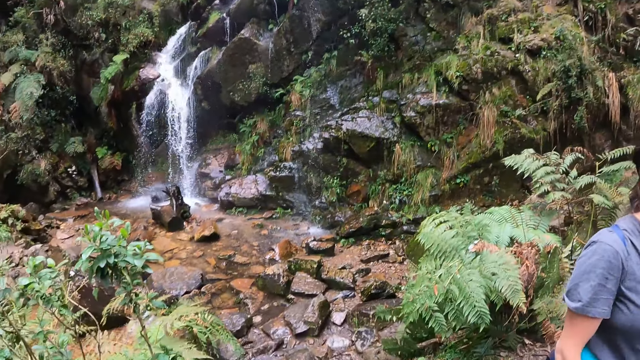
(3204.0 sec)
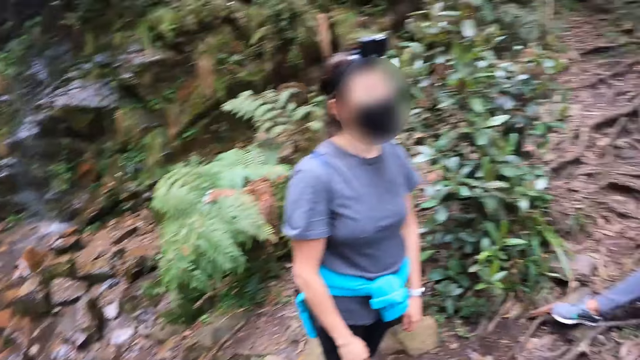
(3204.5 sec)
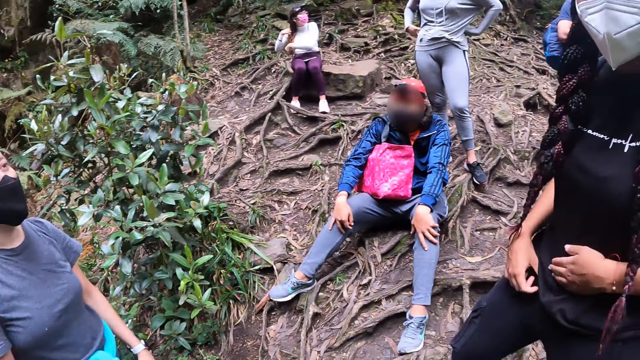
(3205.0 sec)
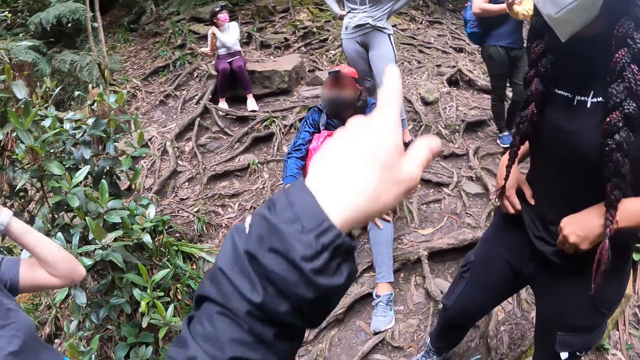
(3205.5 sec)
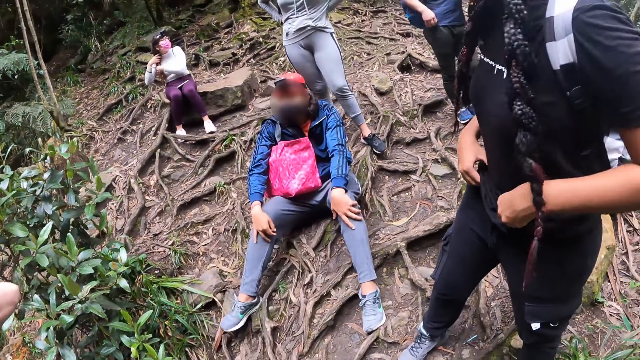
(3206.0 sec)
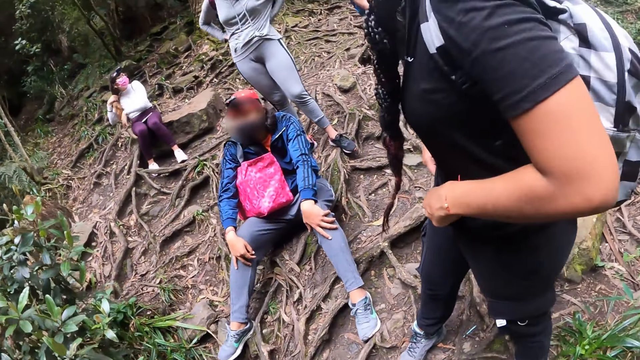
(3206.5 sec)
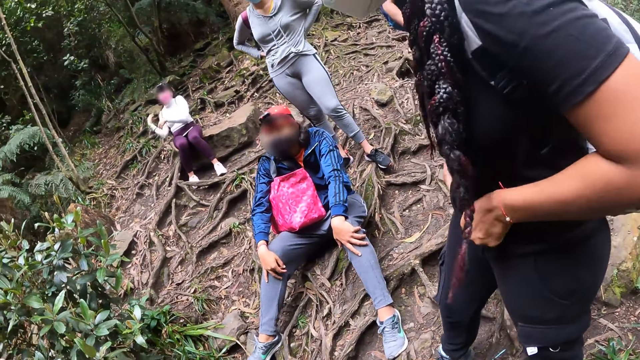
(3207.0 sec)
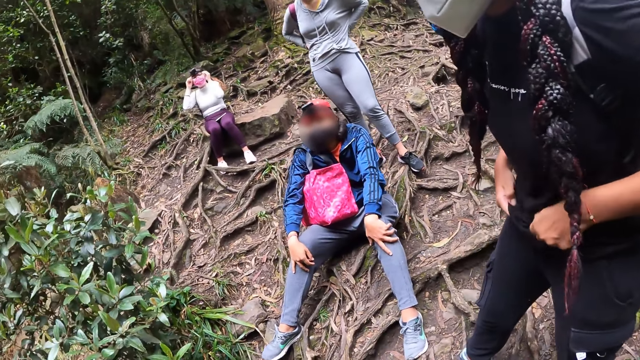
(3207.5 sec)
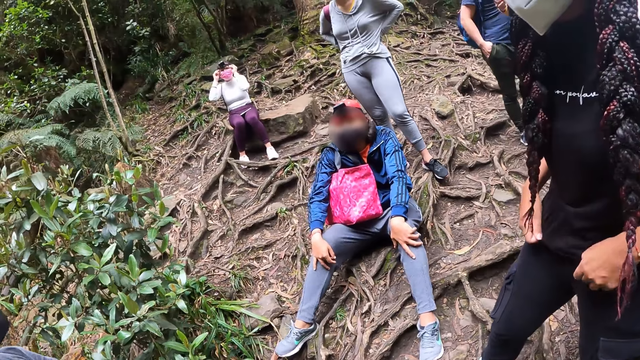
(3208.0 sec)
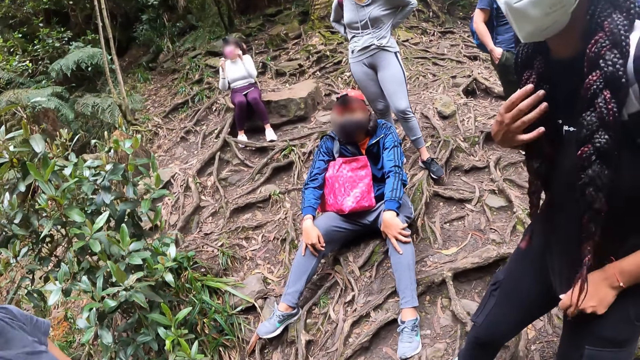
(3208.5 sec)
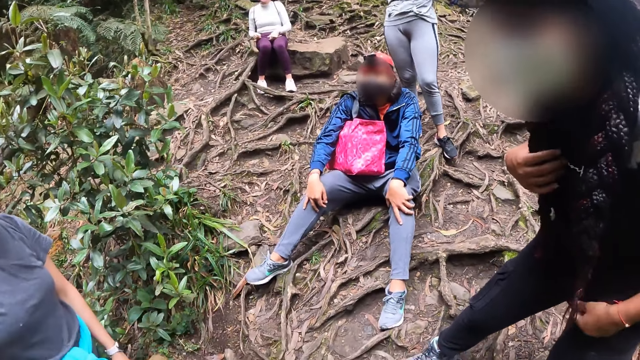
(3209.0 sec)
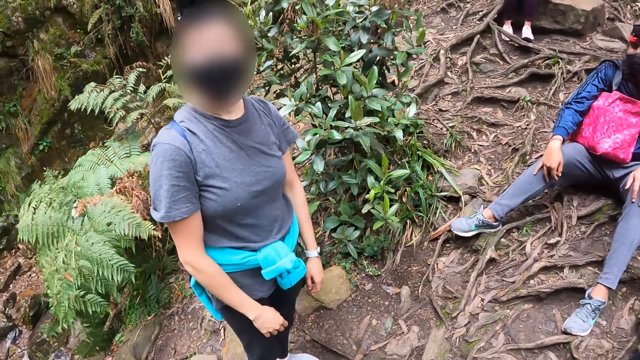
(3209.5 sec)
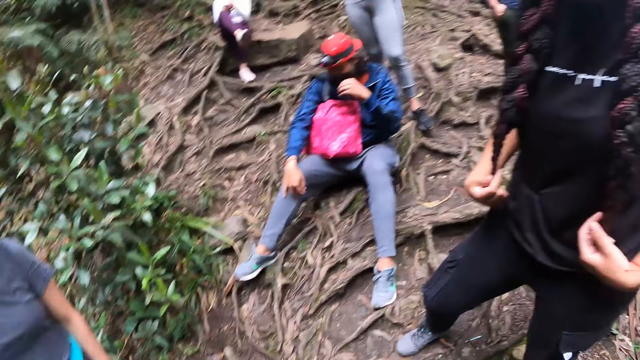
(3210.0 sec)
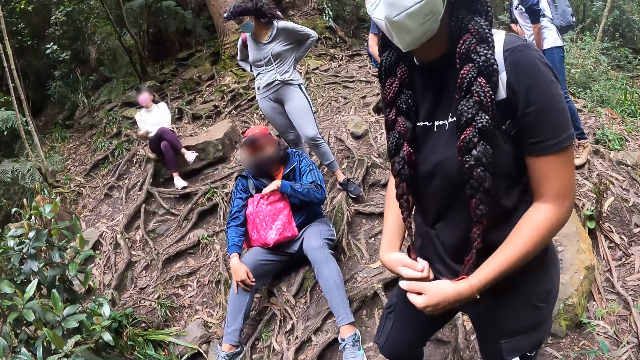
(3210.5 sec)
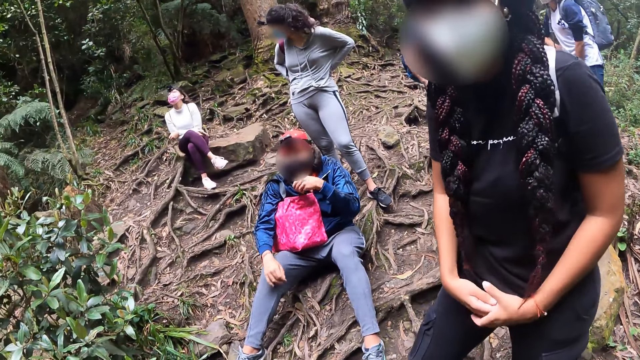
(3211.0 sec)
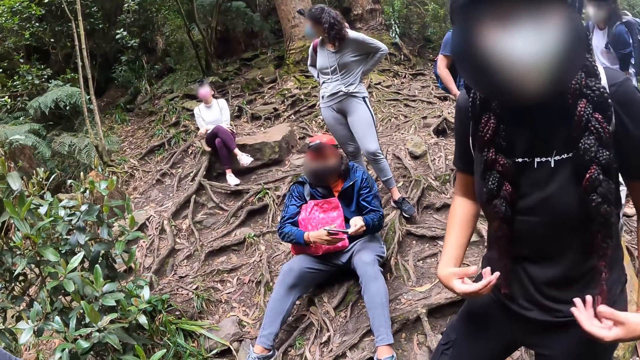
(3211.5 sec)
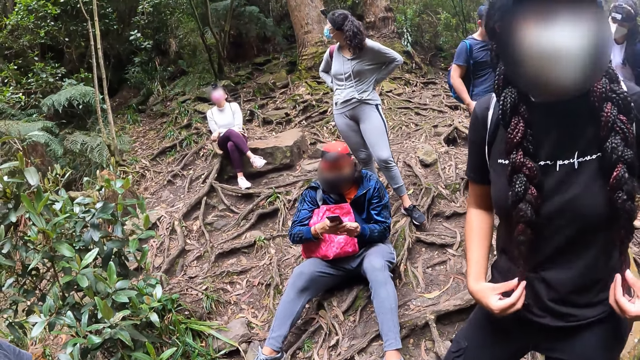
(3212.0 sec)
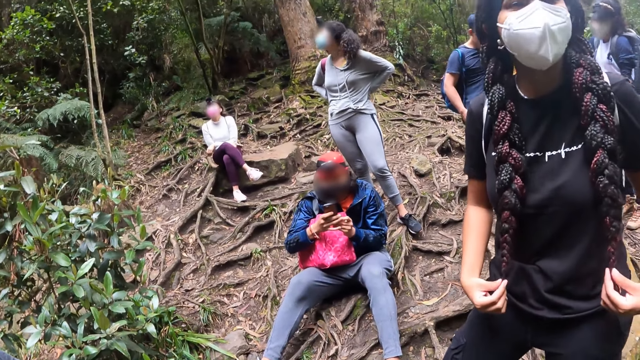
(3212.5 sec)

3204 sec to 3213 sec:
The woman adjusts her cloth with both hands. The camera wearer points his left hand at another woman. He raises a hand. A woman interacts with the camera wearer.

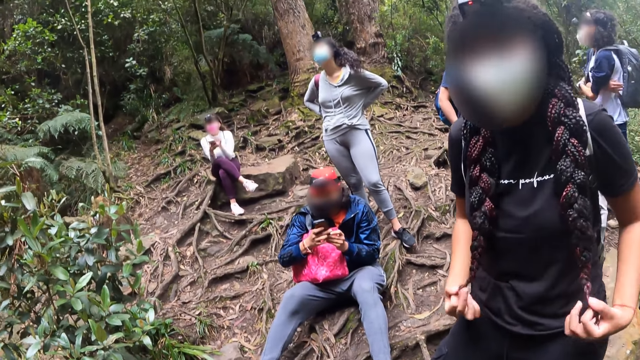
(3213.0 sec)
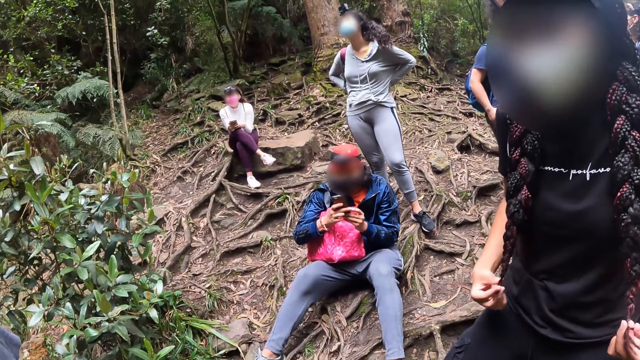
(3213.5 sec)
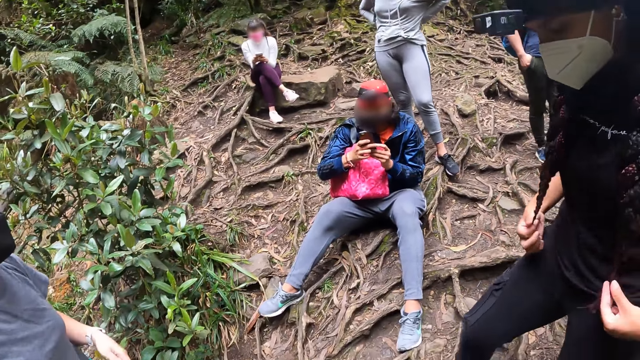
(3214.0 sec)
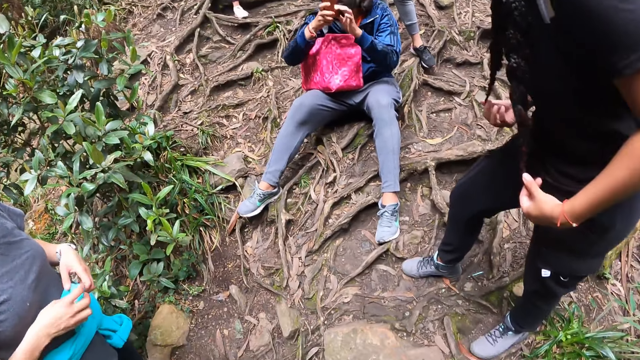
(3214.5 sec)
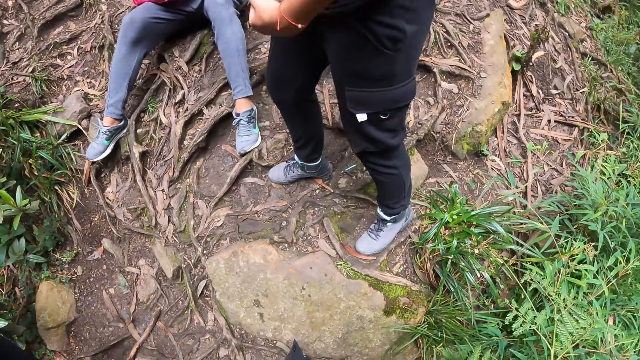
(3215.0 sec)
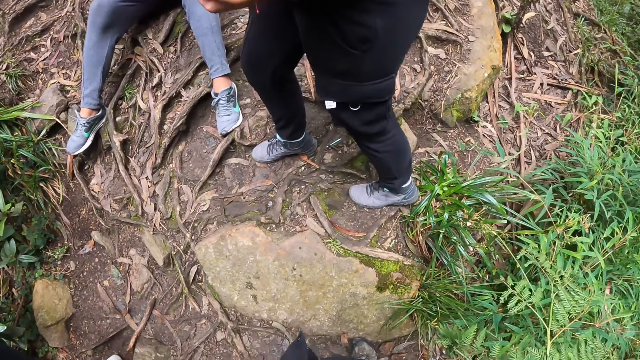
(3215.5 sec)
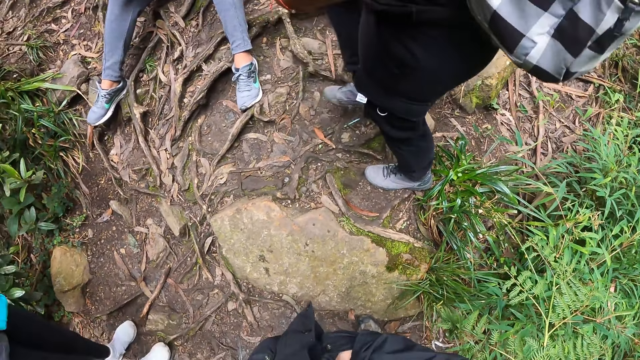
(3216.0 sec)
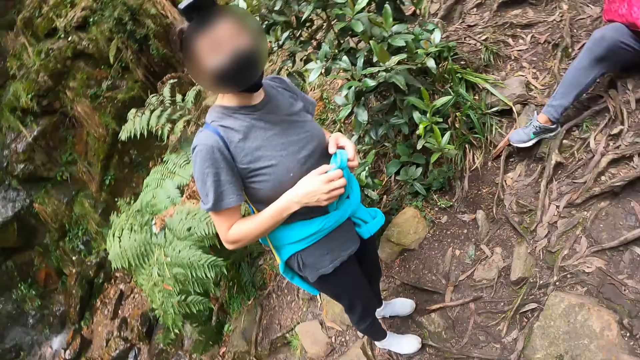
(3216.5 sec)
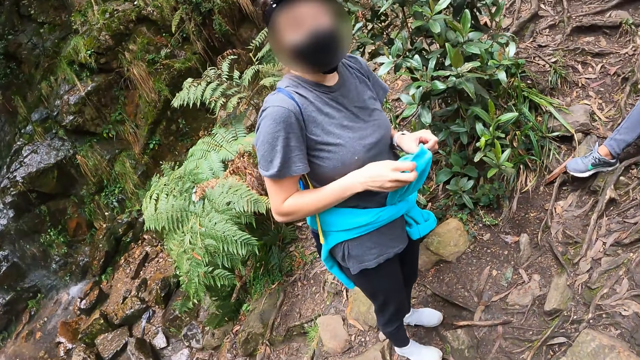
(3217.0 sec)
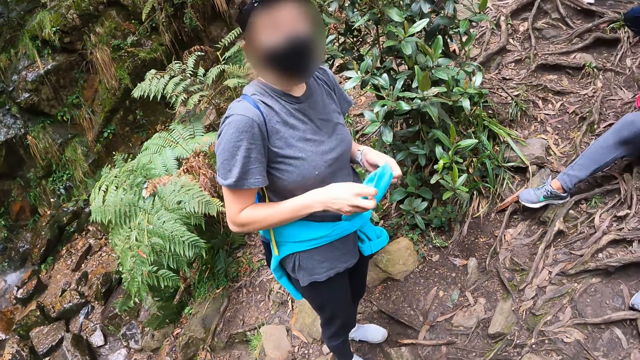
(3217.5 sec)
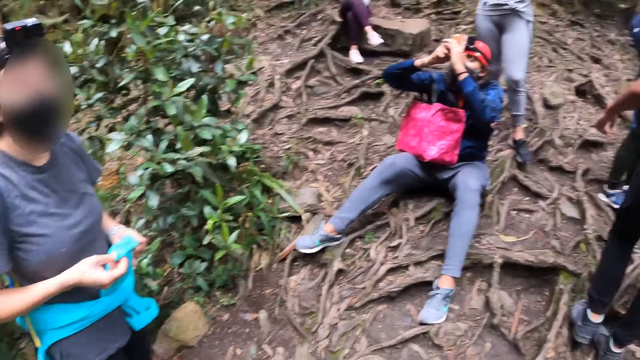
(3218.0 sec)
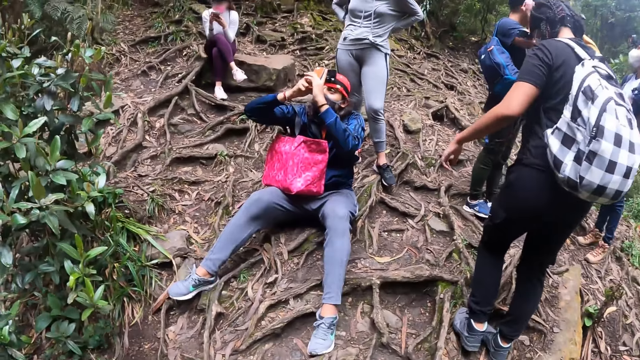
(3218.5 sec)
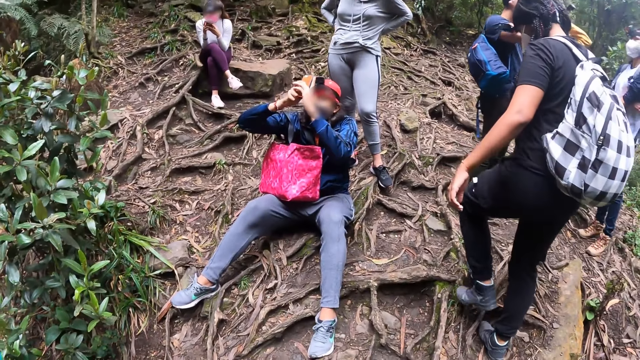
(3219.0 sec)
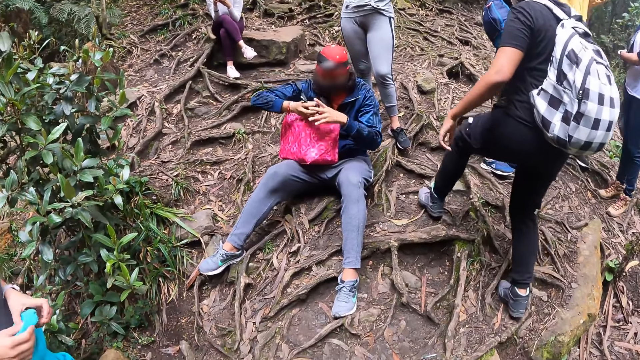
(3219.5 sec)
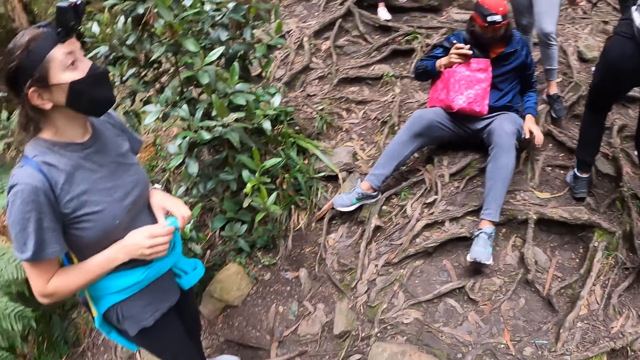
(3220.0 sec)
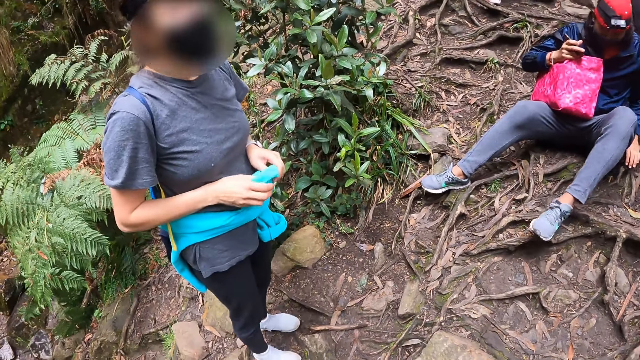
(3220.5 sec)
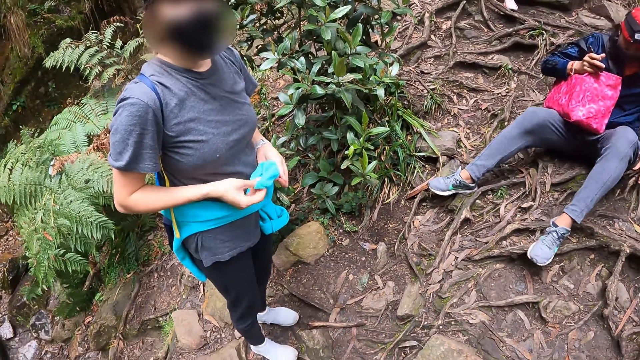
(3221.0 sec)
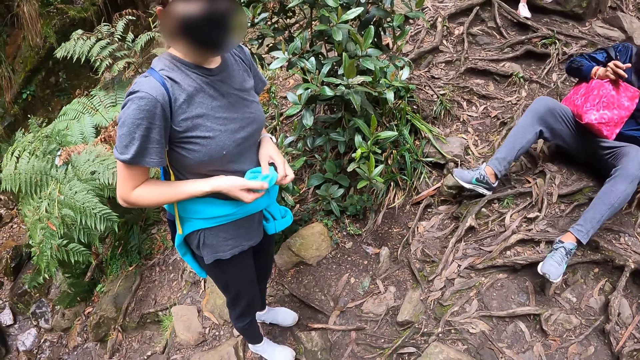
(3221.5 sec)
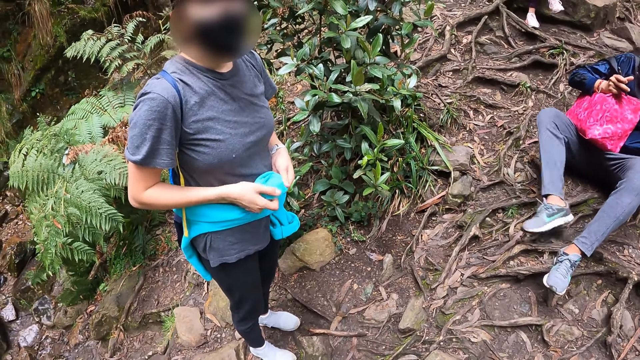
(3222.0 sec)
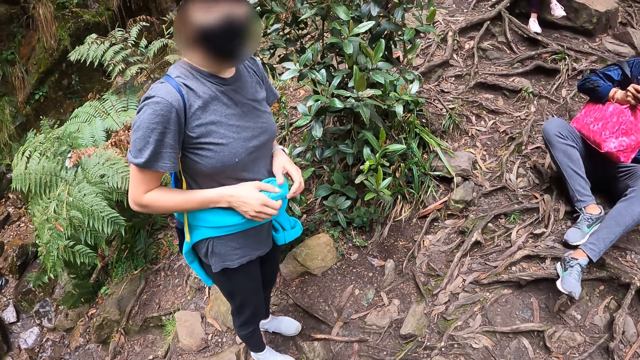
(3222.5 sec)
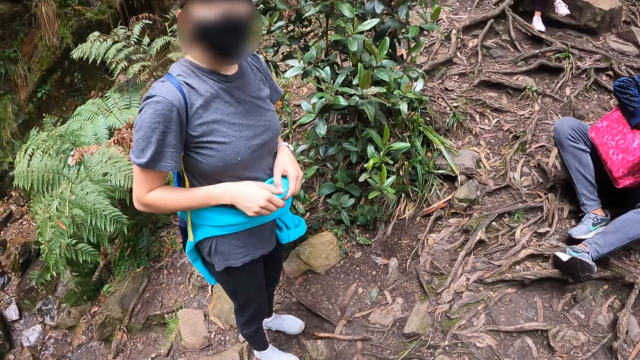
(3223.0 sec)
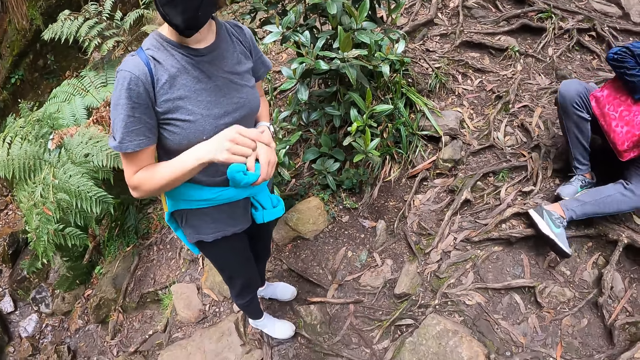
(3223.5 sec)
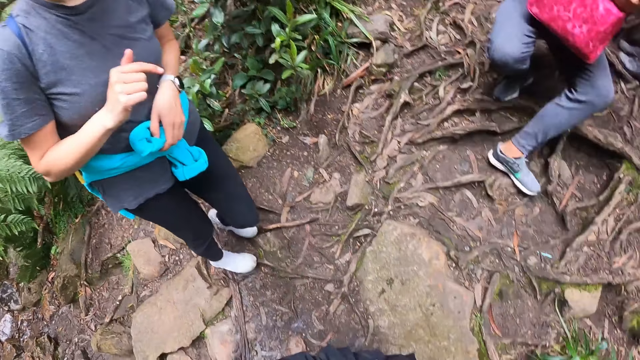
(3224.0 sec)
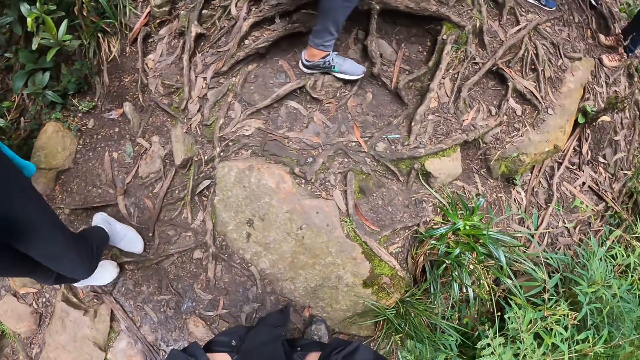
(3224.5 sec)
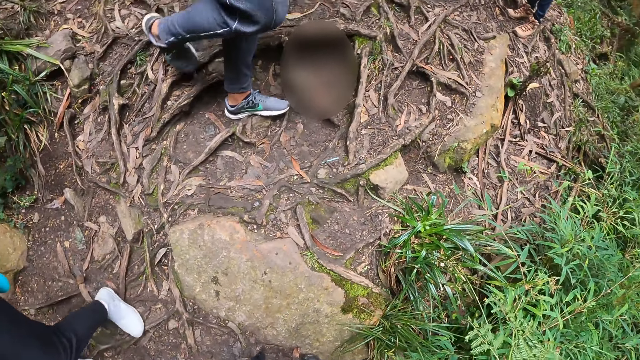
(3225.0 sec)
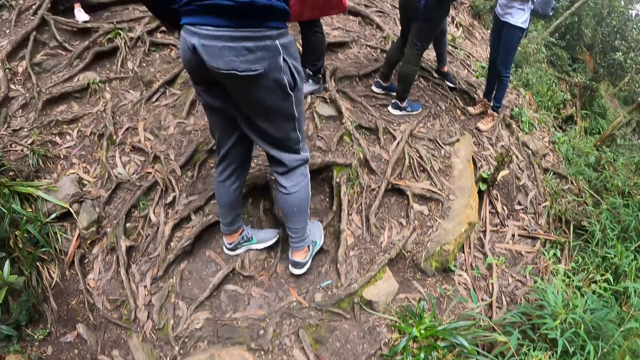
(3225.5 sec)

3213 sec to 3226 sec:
The camera wearer looks around. The woman folds a blue jacket around her waist with both hands.
